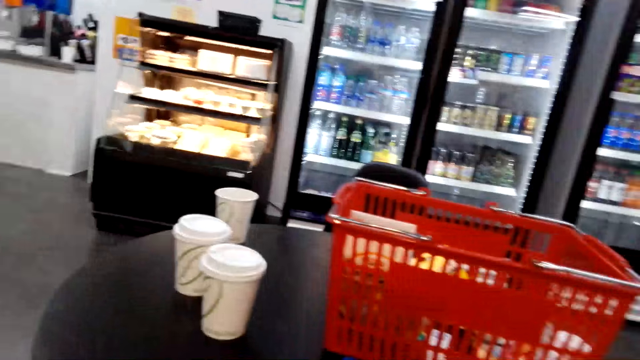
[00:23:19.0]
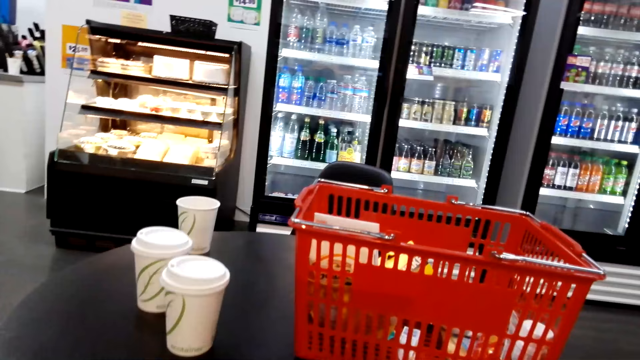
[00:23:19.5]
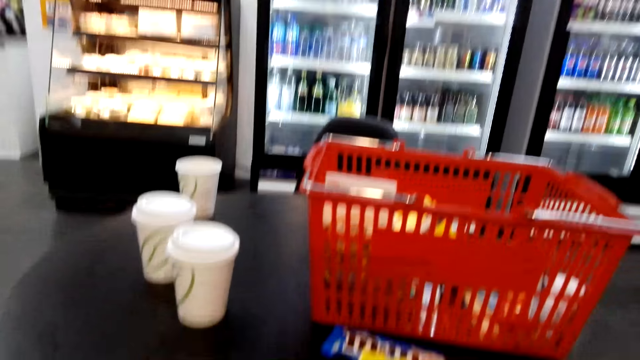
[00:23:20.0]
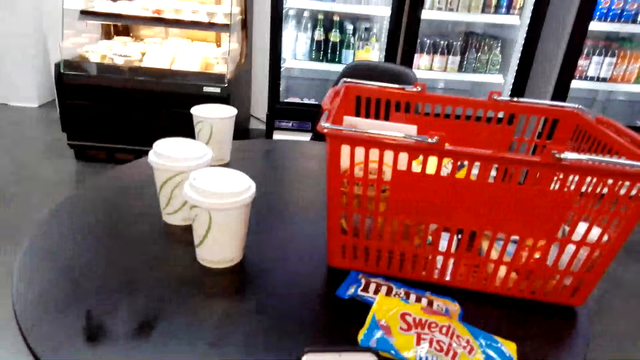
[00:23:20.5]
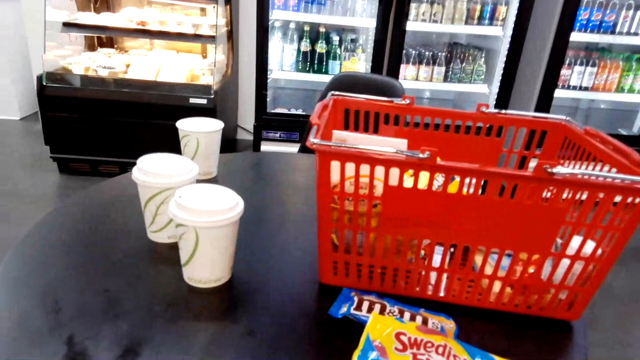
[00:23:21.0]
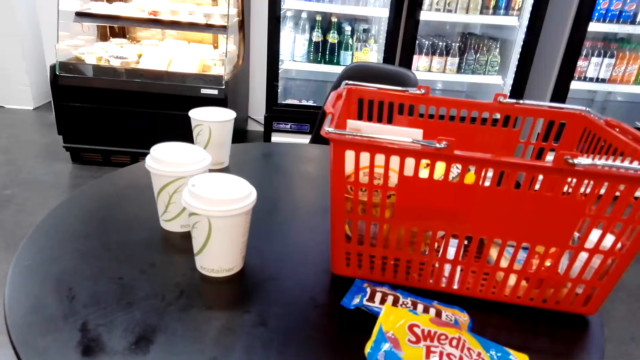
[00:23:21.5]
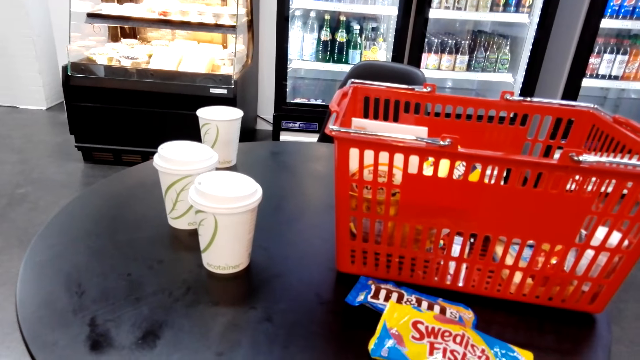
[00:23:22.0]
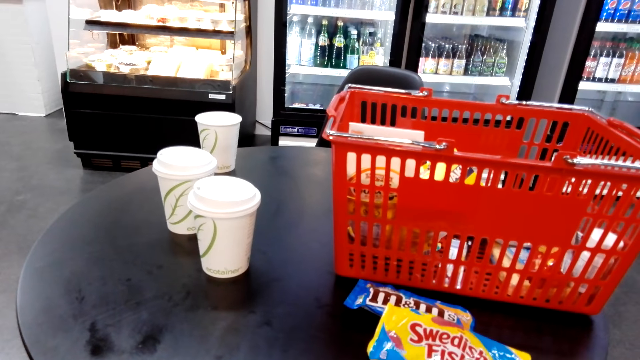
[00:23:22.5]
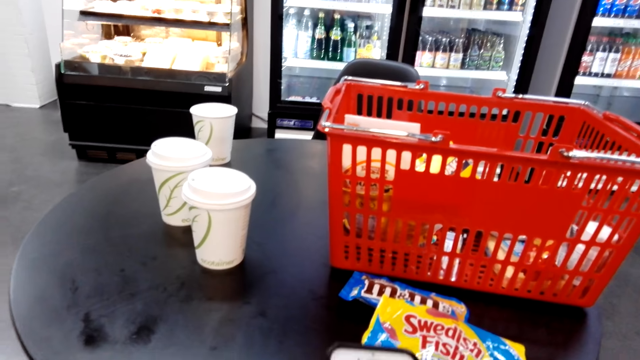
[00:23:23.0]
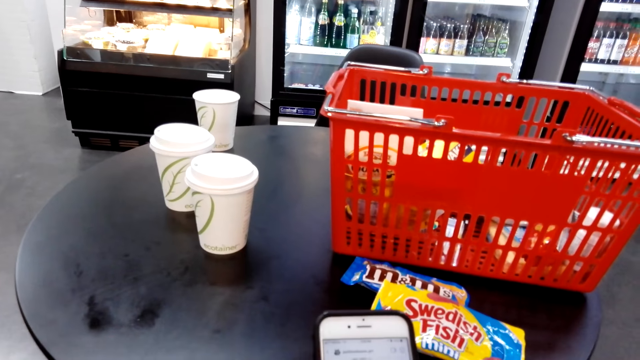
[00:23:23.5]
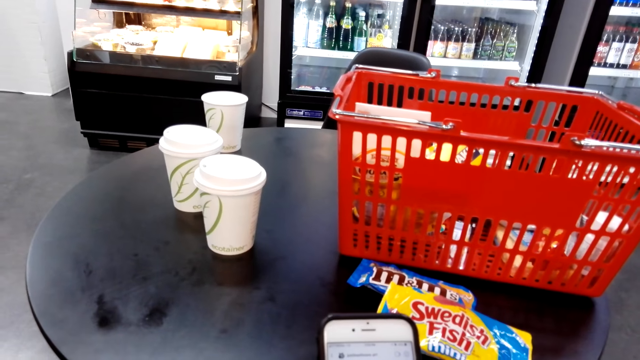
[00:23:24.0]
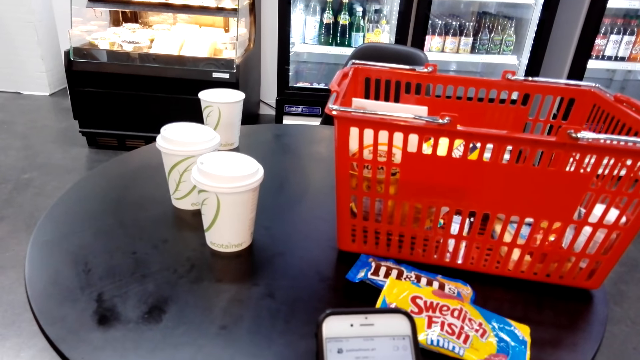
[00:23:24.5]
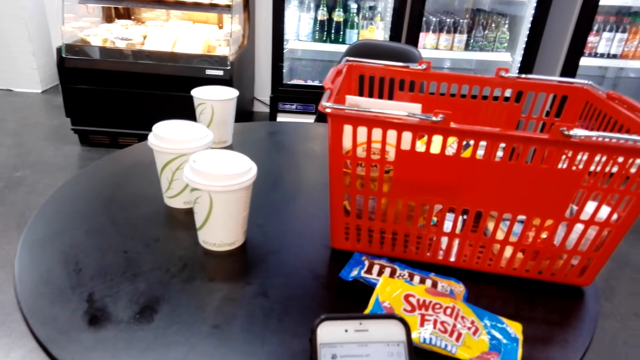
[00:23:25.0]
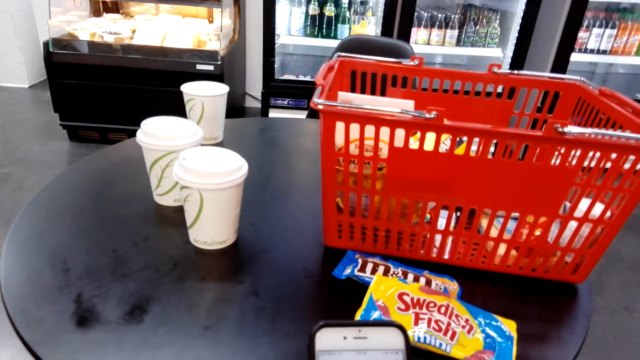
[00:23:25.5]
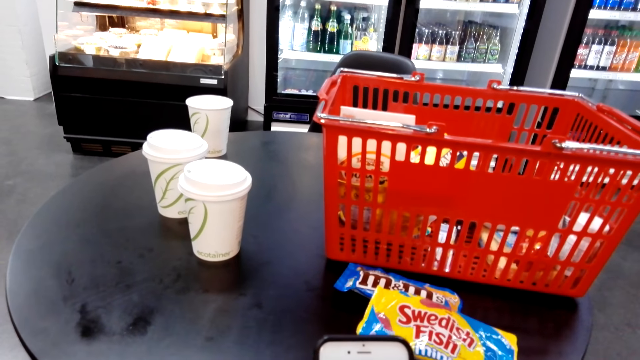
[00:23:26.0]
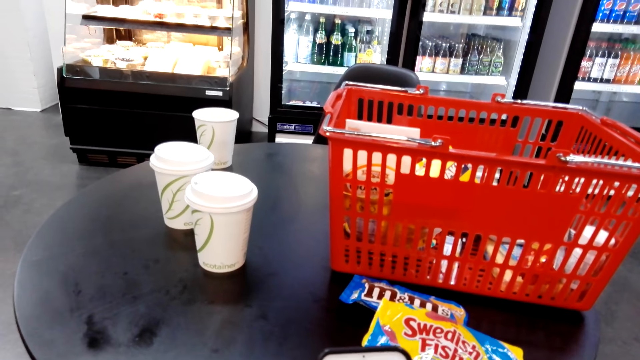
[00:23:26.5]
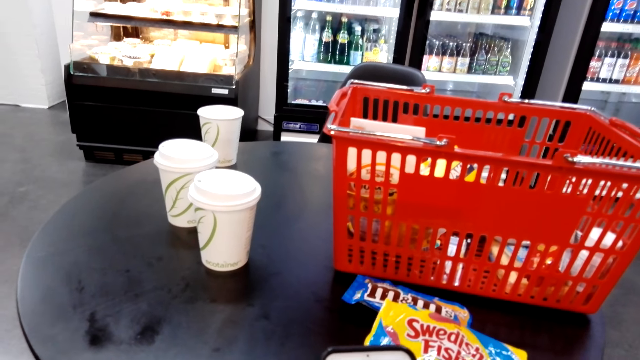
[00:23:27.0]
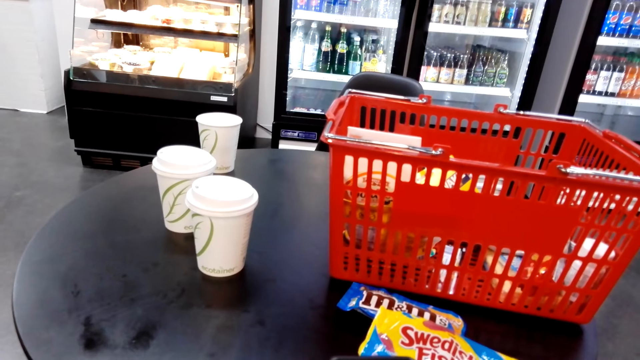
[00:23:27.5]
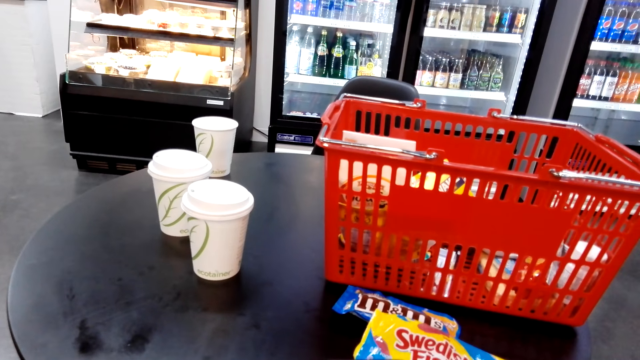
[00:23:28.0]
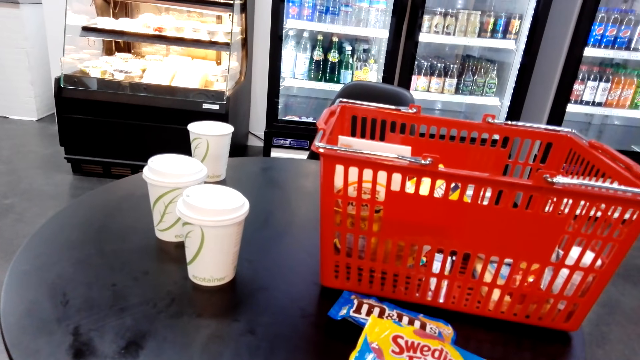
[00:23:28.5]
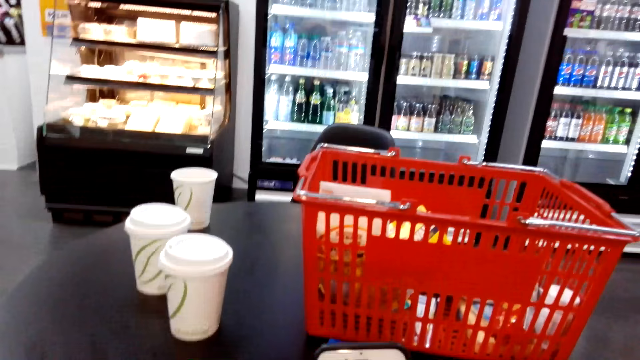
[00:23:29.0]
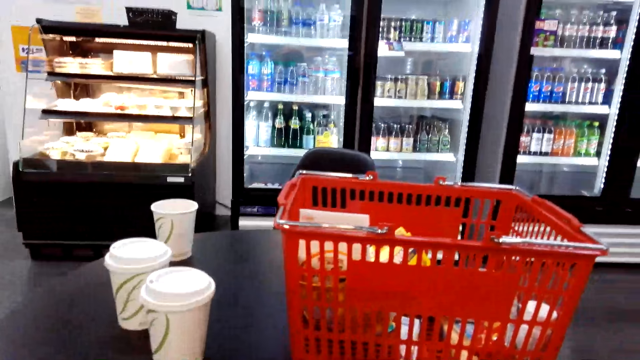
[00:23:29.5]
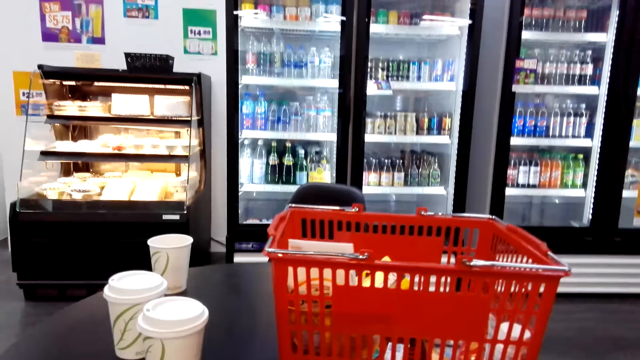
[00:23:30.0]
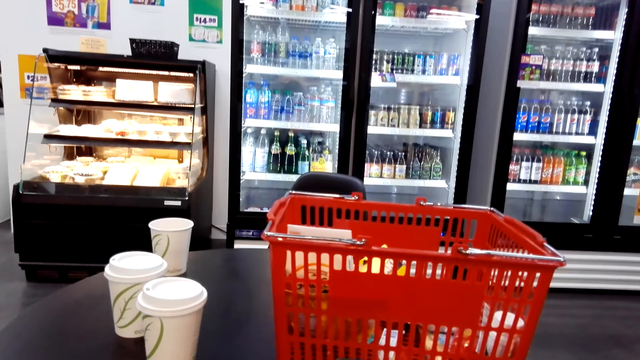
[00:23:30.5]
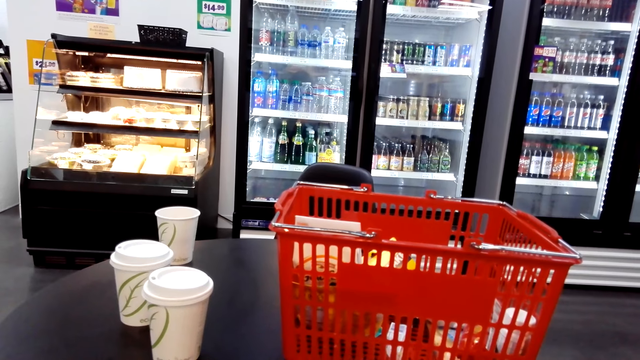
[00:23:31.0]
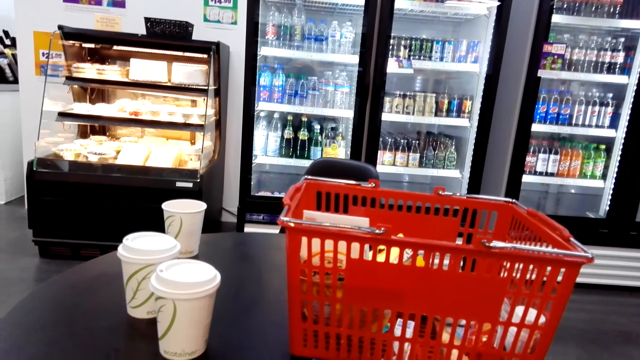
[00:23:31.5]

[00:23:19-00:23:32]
The camera wearer operates the phone. She stares at the table, scrolls on her cellphone and stares at the shopping bucket.

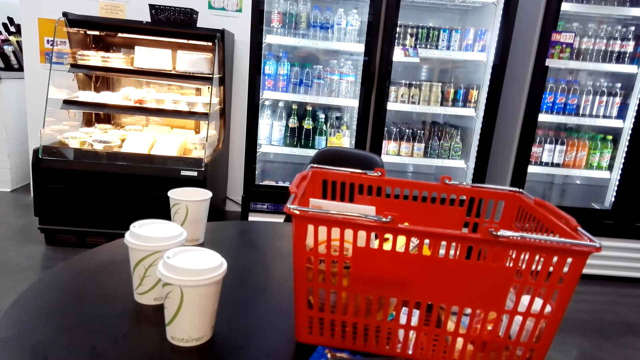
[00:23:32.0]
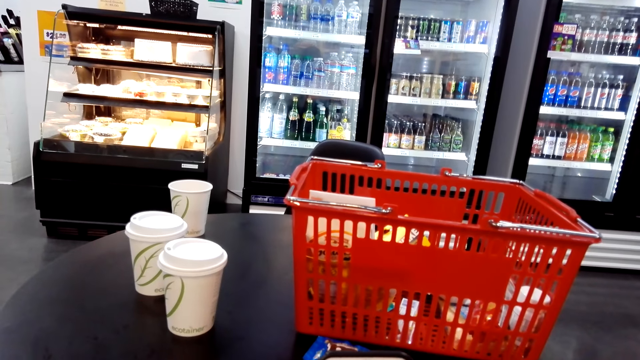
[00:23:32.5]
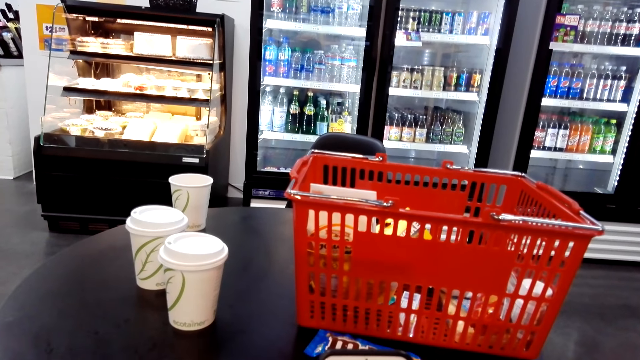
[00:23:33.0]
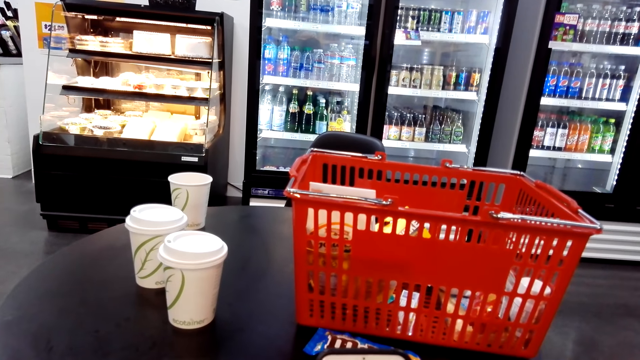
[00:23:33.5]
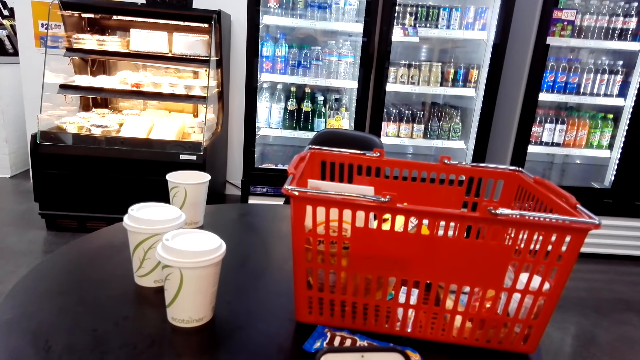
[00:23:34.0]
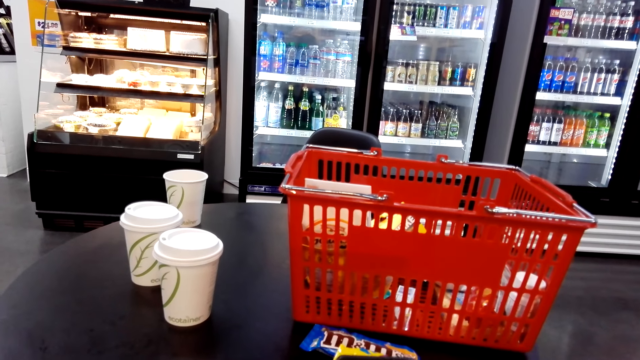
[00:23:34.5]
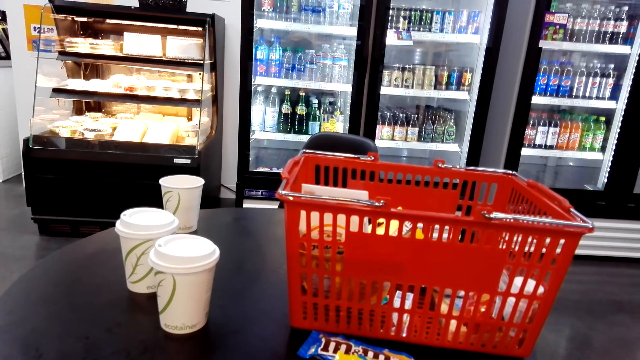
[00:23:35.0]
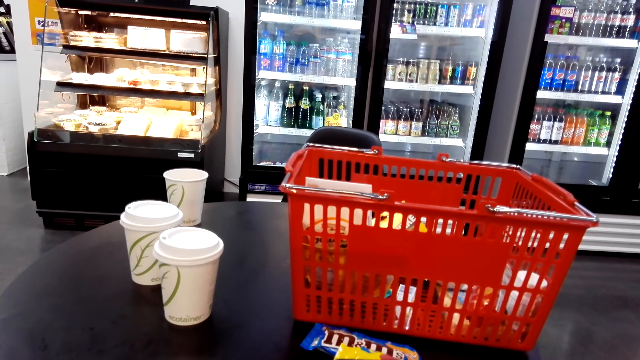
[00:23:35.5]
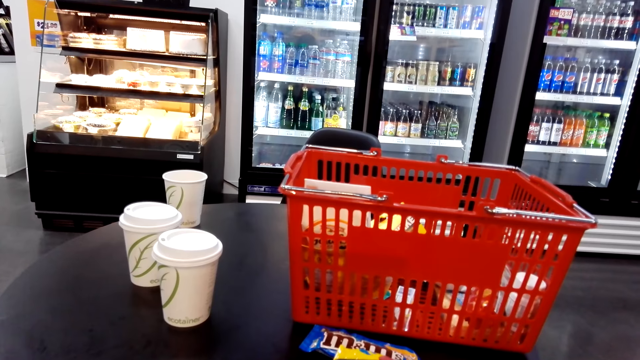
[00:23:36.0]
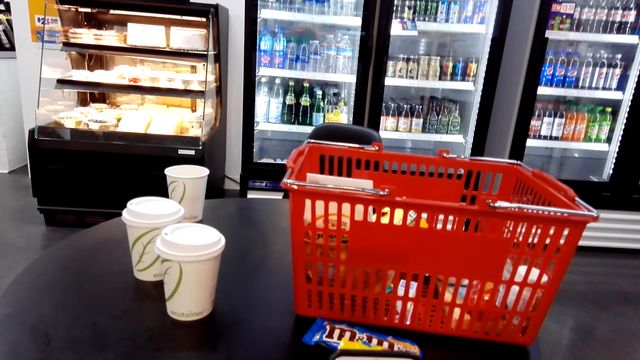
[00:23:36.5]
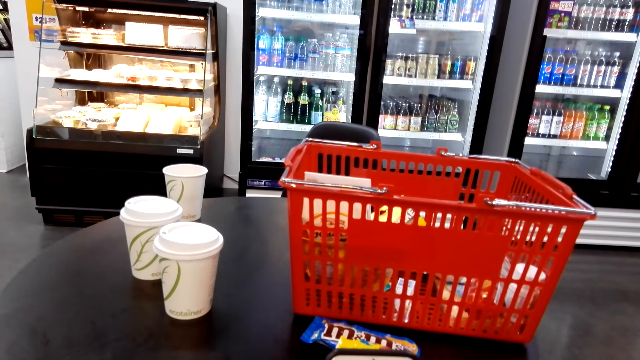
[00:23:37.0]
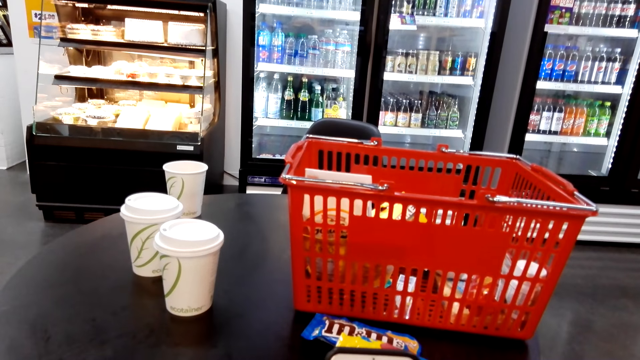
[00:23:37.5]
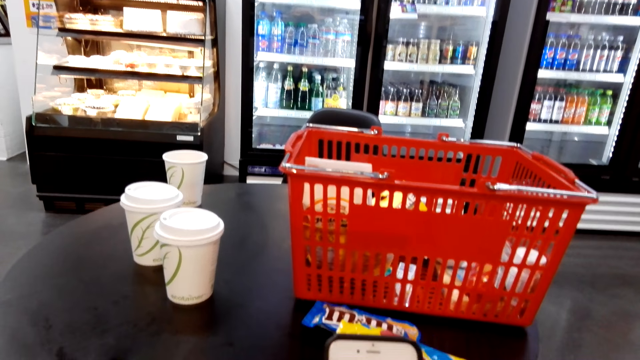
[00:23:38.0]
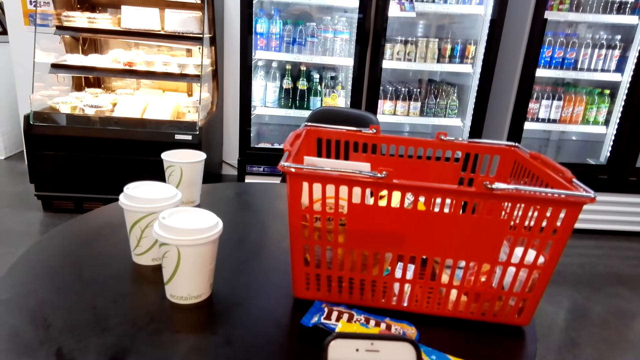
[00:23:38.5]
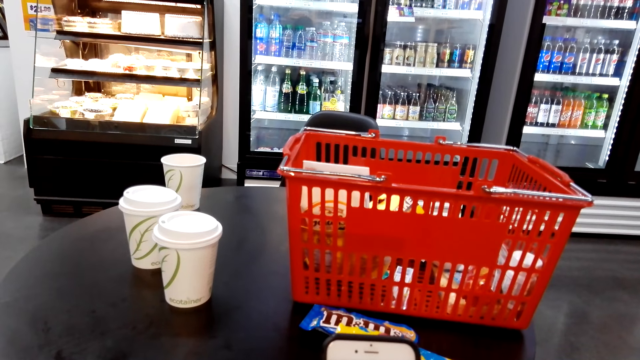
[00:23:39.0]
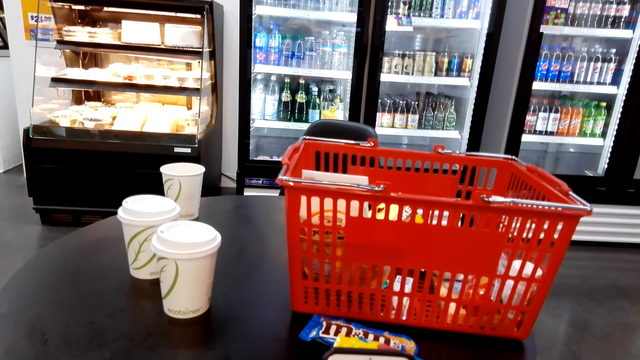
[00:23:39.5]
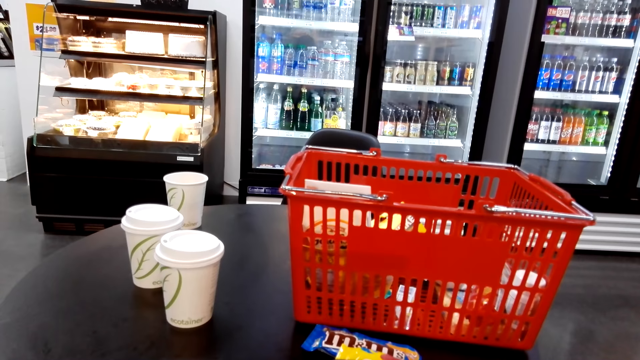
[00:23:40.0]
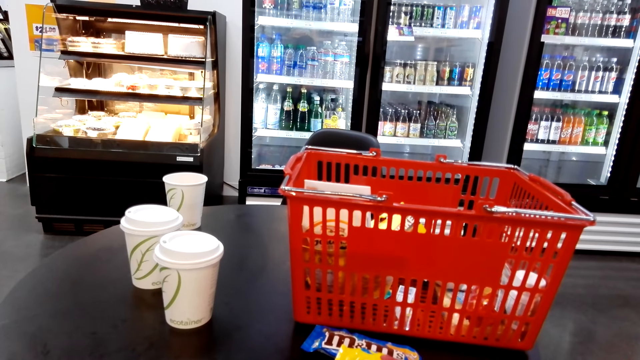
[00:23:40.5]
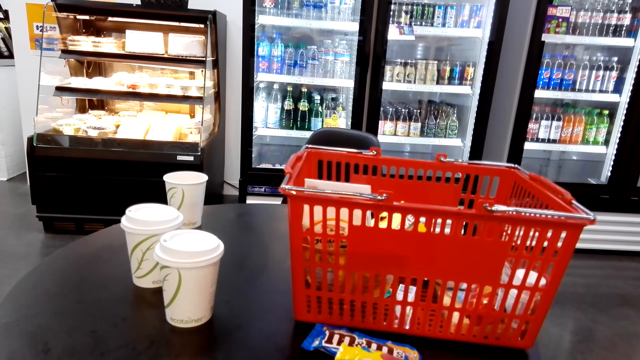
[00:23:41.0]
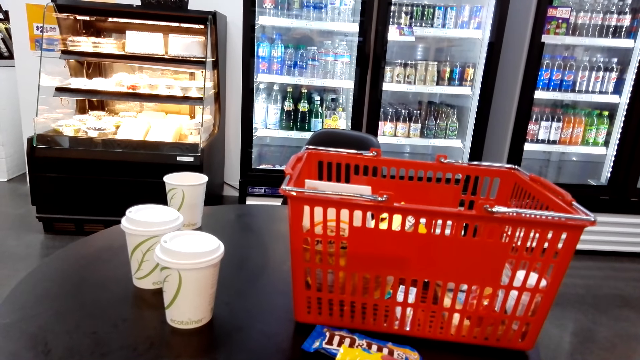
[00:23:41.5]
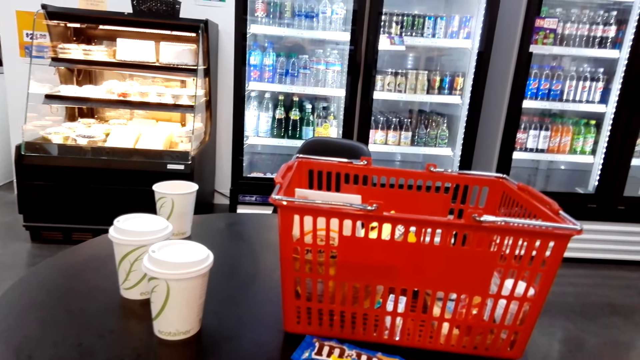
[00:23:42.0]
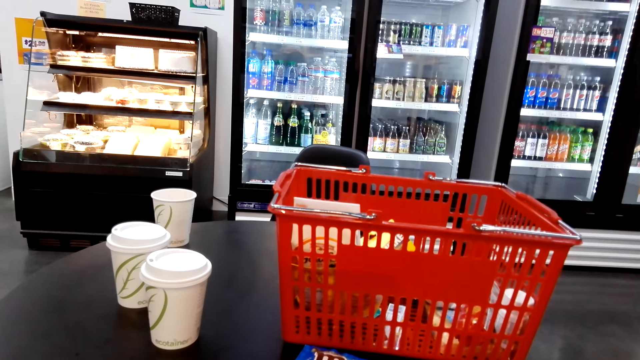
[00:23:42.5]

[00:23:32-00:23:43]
The camera wearer scrolls on her cellphone. She stares at the shopping bucket. She scrolls on her cellphone. She stares at the shopping bucket.
